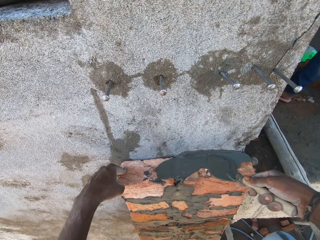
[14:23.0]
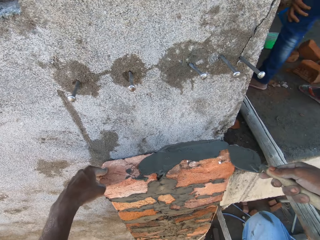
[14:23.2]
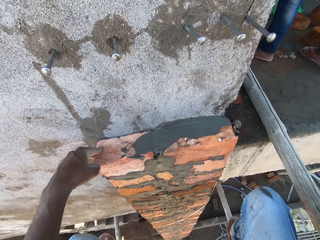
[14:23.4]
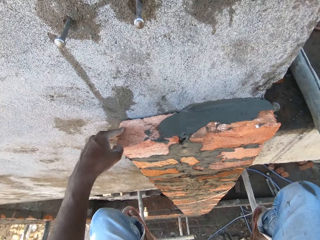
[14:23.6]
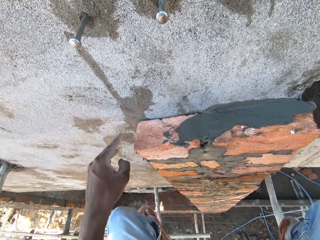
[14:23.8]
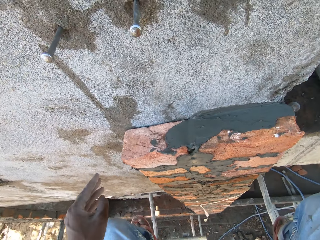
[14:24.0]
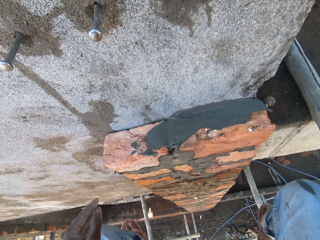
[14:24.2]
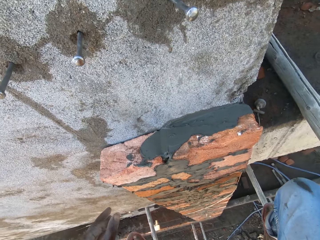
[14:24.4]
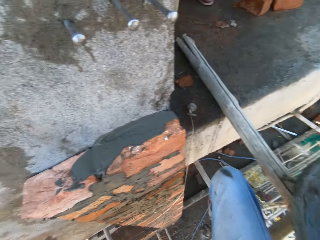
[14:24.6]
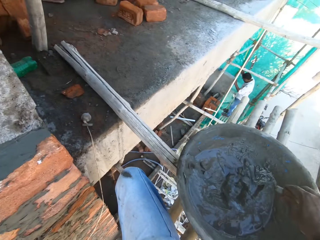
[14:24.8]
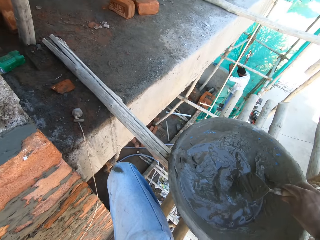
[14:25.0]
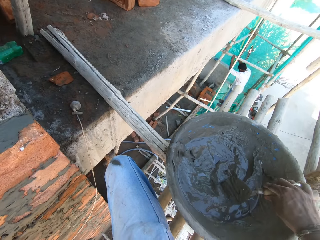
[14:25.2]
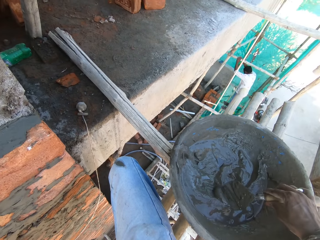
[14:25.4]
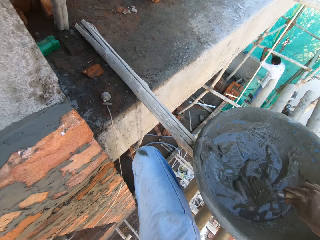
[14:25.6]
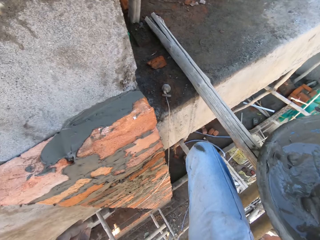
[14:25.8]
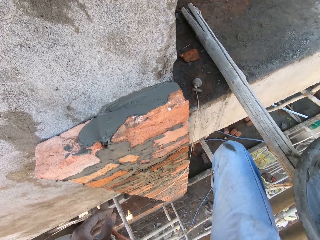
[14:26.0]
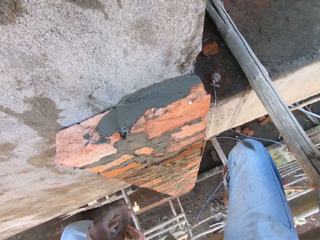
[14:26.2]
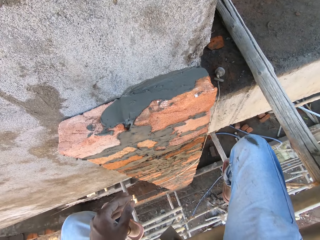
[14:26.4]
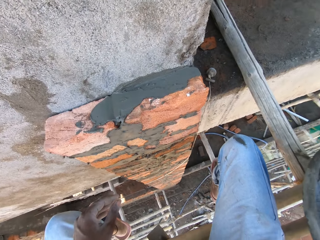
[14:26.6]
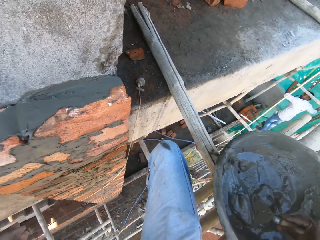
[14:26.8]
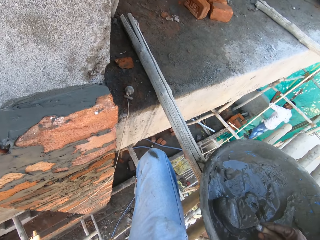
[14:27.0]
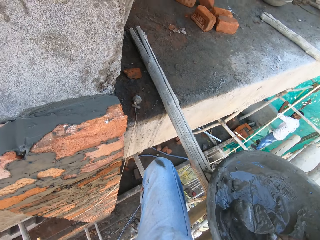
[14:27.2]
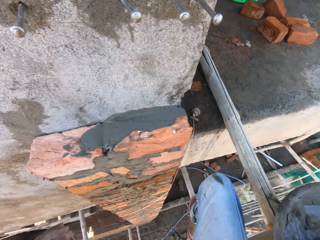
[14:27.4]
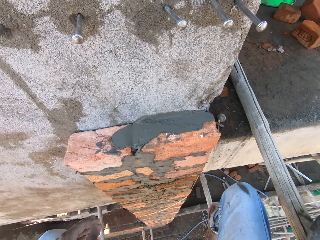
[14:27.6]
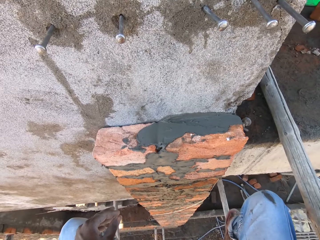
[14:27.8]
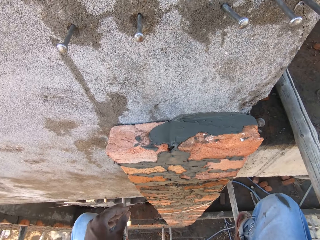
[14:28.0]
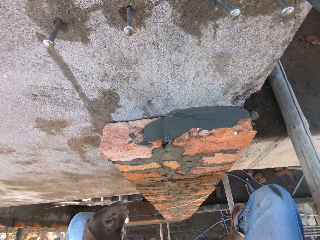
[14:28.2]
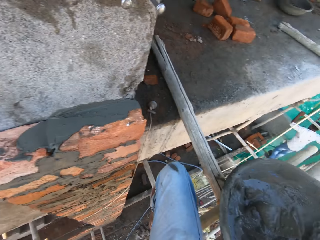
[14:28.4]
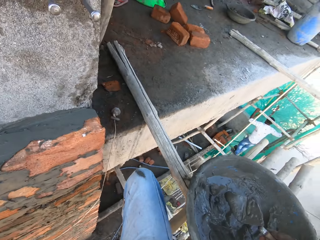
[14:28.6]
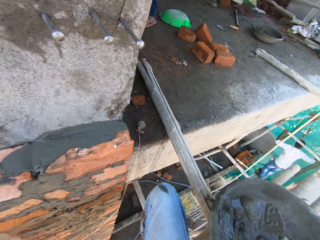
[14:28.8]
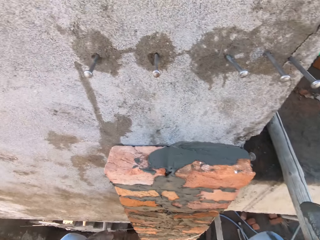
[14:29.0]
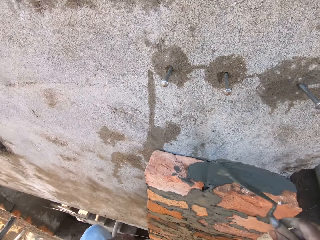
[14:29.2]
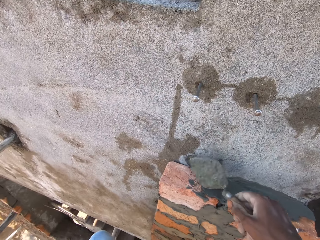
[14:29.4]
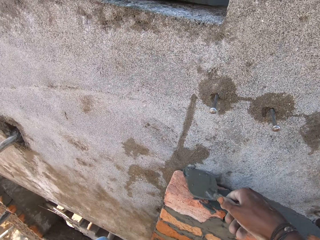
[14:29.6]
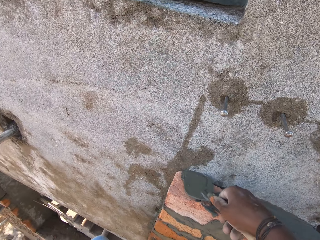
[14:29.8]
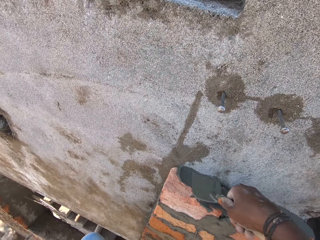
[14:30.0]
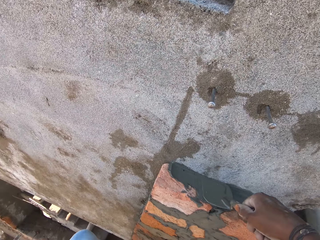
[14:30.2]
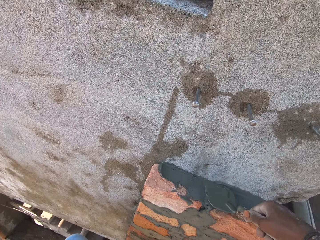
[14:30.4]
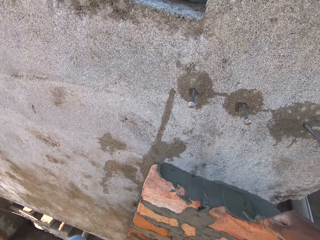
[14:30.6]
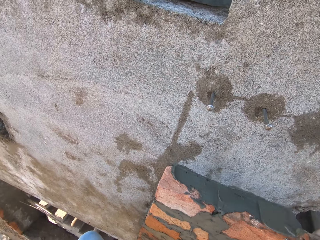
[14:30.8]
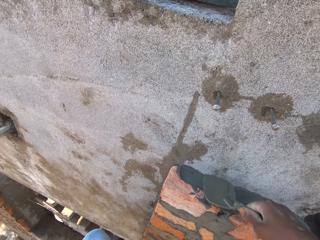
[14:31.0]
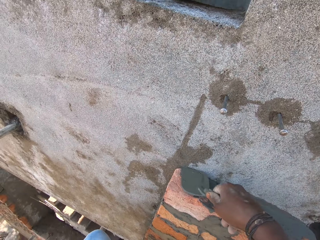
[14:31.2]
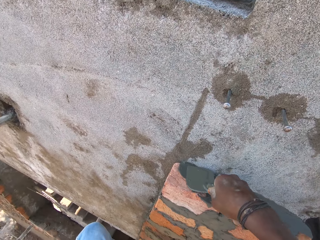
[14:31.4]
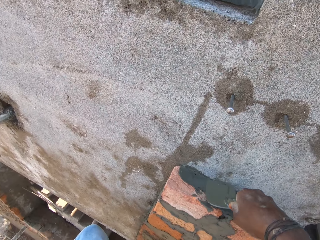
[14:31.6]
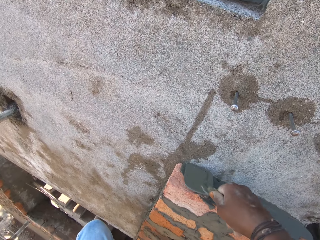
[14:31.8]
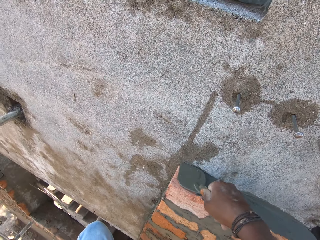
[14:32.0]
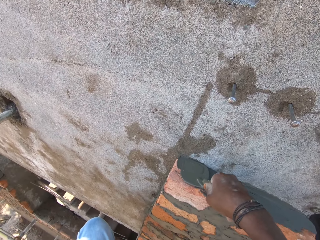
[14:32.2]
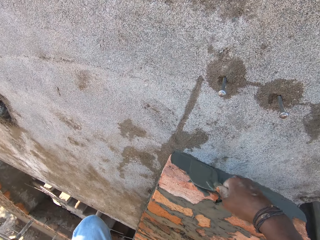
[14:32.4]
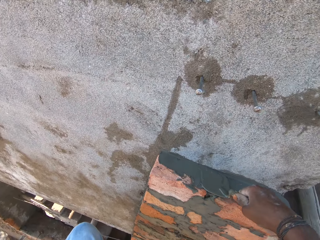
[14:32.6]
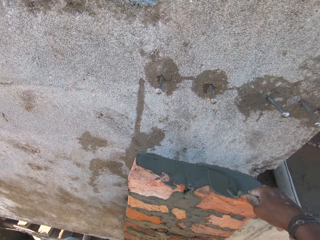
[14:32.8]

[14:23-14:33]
The camera wearer spits down. He scoops concrete in the pan with the brick trowel in his right hand. He spreads concrete on the bricks with the brick trowel in his right hand.

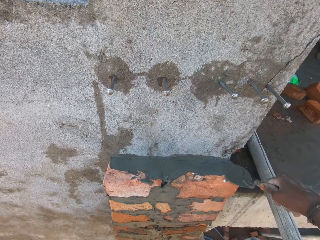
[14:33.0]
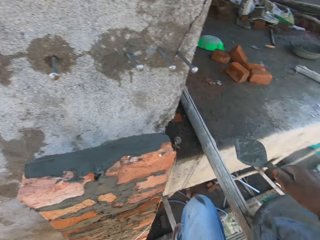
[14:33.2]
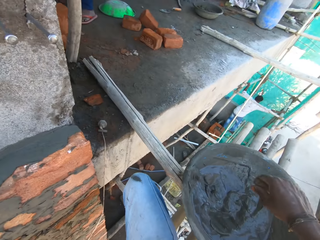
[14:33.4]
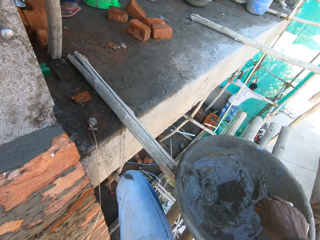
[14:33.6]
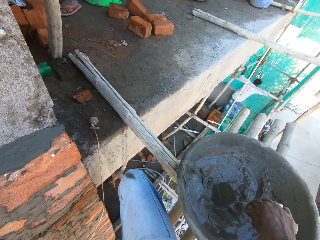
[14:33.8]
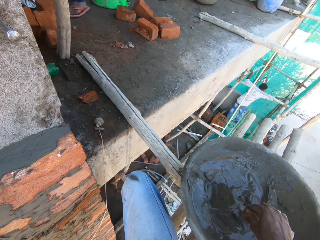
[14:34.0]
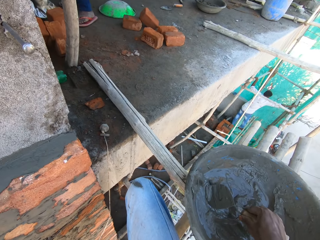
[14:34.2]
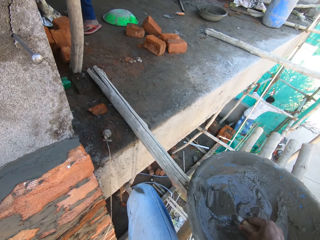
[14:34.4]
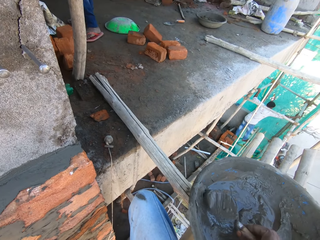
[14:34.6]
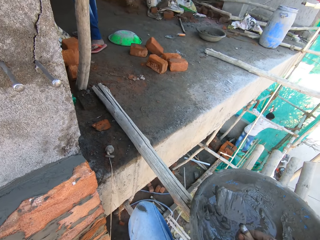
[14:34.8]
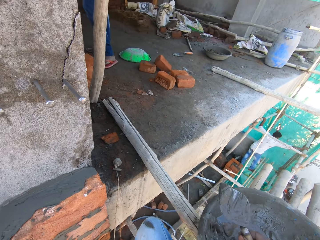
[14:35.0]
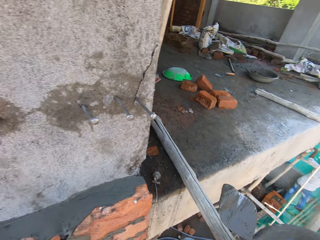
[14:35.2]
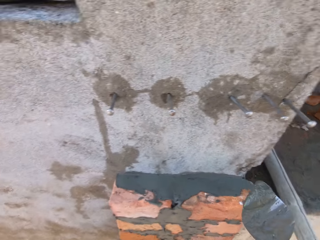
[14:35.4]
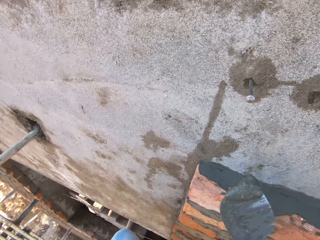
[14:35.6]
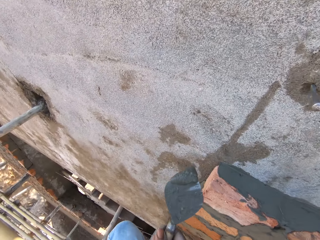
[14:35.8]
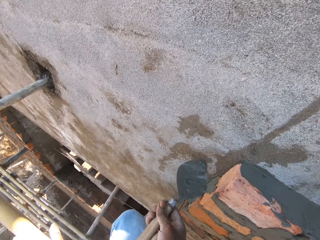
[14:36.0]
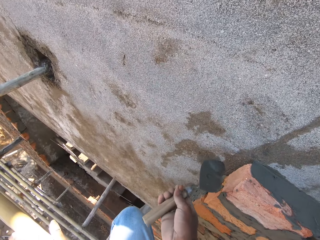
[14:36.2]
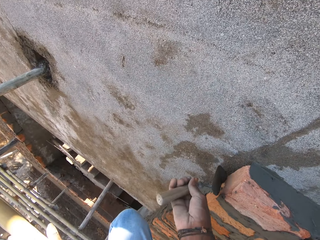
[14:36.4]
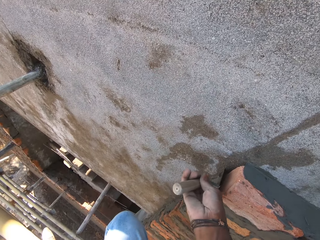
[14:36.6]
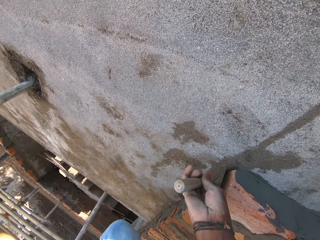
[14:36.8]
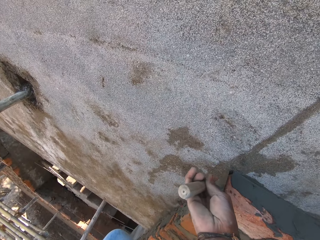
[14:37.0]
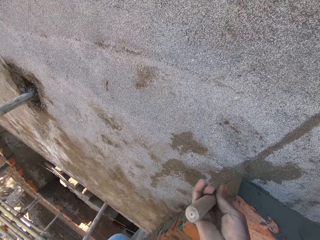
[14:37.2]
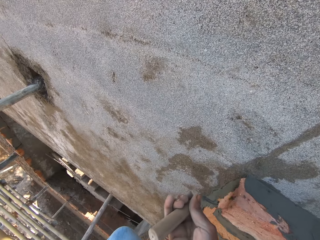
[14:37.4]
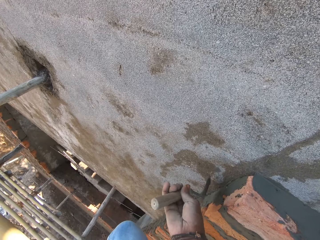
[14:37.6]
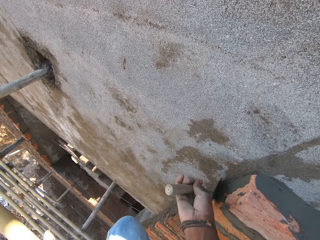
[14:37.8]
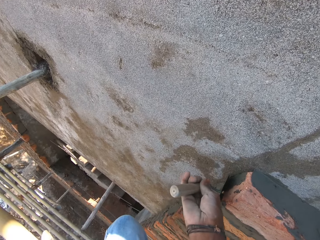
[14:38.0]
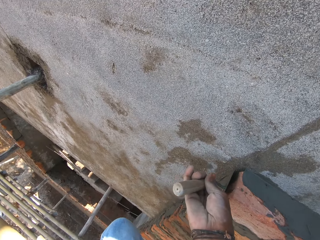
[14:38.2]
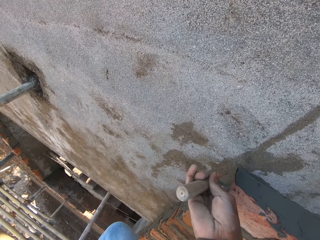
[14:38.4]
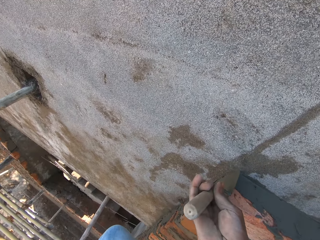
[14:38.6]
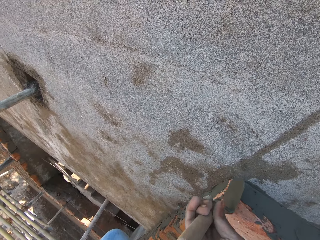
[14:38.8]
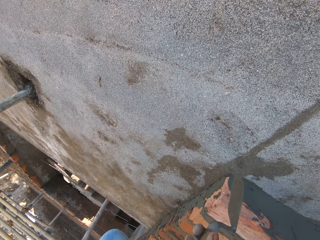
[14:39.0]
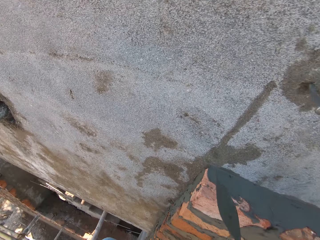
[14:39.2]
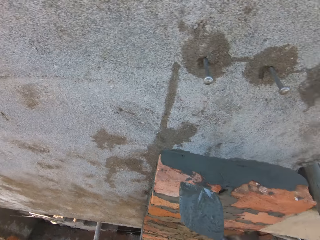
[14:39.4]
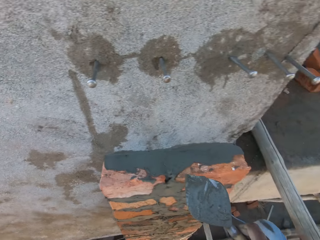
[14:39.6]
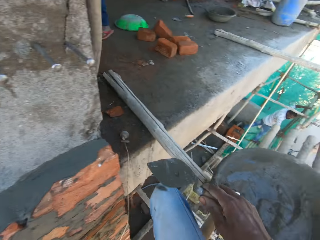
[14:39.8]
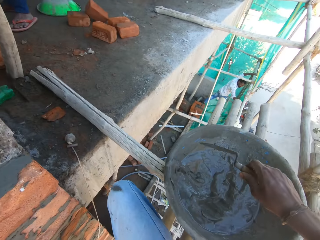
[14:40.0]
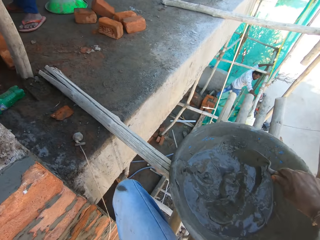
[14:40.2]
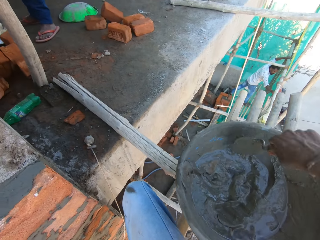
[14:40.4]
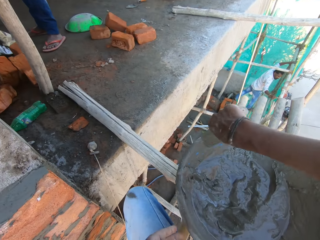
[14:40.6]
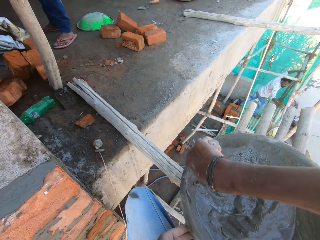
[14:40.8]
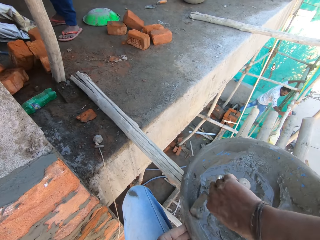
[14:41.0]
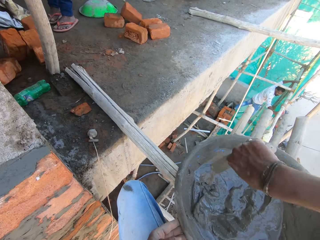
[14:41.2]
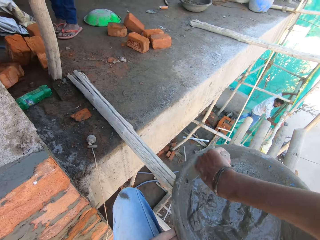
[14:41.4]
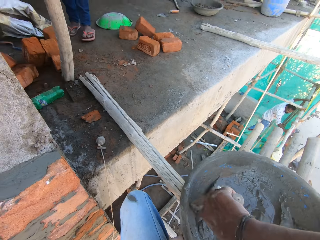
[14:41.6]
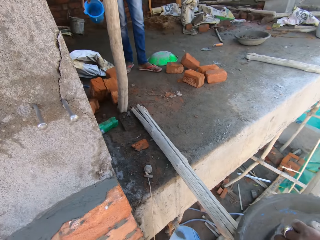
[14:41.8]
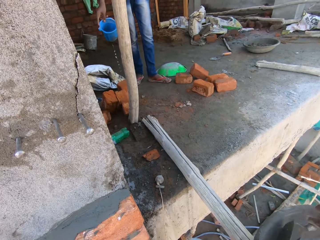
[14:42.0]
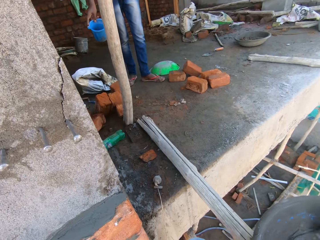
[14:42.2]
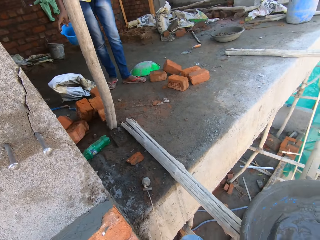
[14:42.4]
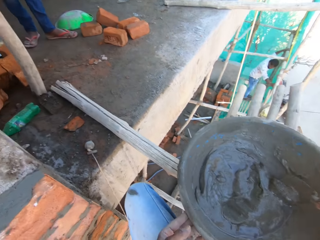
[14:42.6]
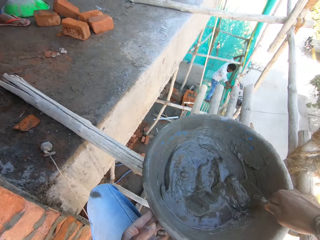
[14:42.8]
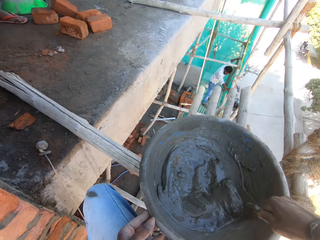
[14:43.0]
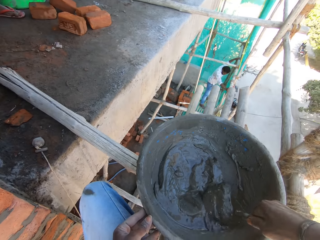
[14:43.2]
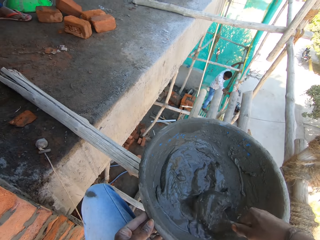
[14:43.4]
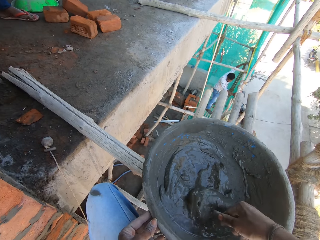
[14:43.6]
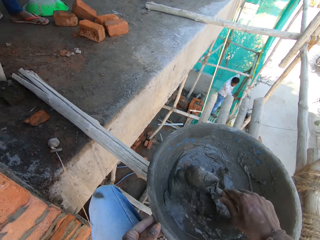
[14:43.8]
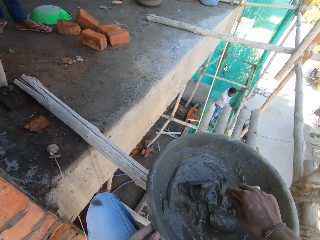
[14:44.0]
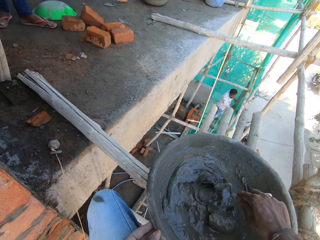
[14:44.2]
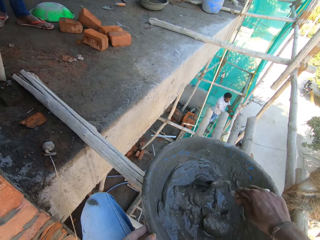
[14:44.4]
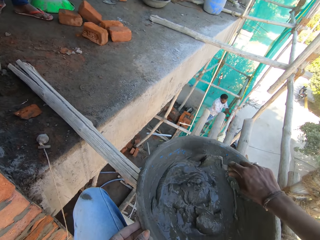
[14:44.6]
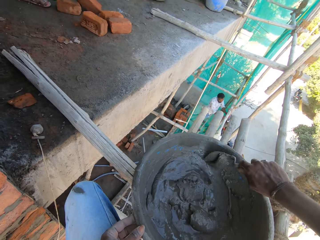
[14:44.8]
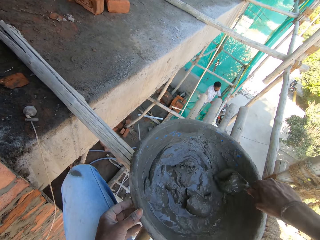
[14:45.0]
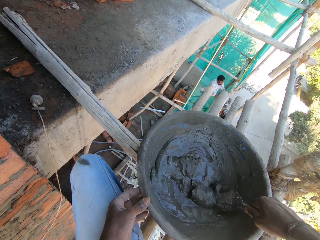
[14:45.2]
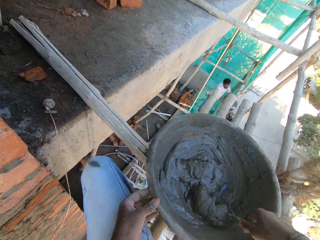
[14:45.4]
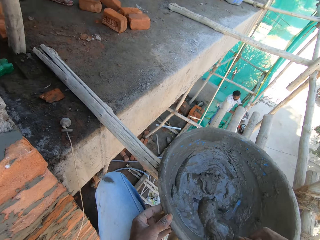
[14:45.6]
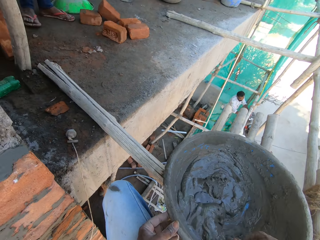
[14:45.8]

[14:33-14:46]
The camera wearer scoops concrete in the pan with the brick trowel in his right hand. He spreads concrete on the brick with the brick trowel in his right hand. He stirs concrete in the pan with the brick trowel in his right hand.
